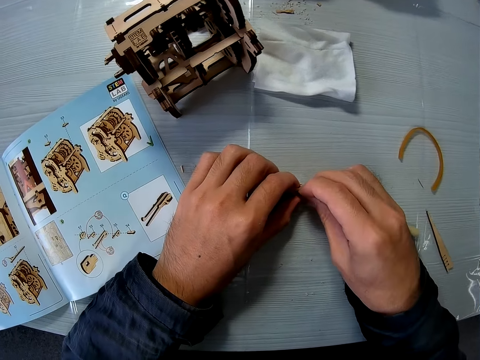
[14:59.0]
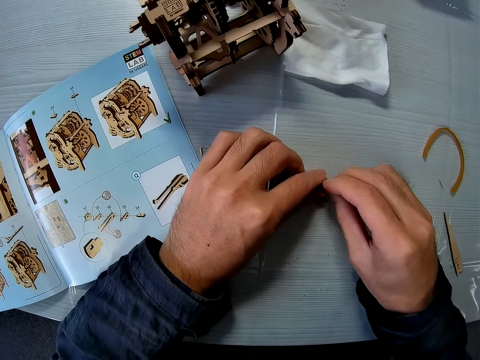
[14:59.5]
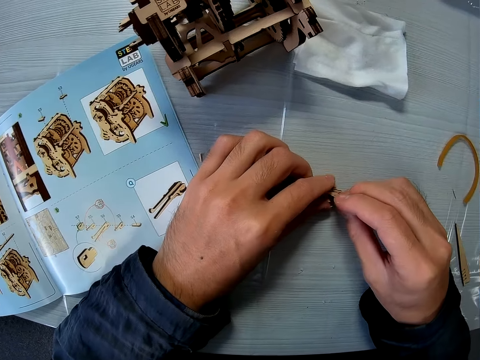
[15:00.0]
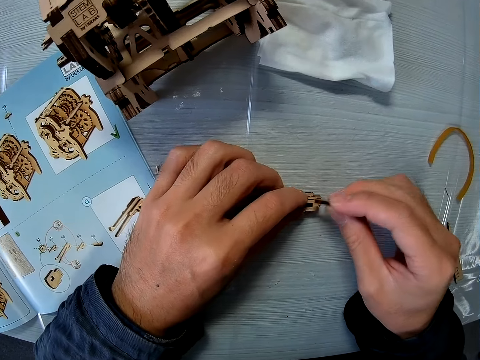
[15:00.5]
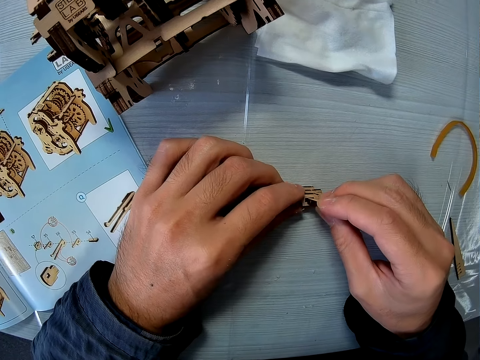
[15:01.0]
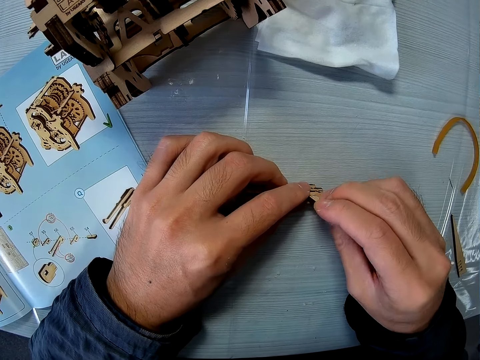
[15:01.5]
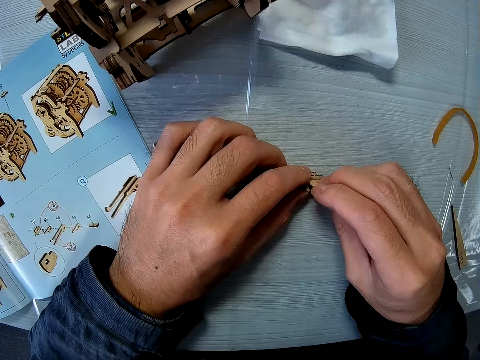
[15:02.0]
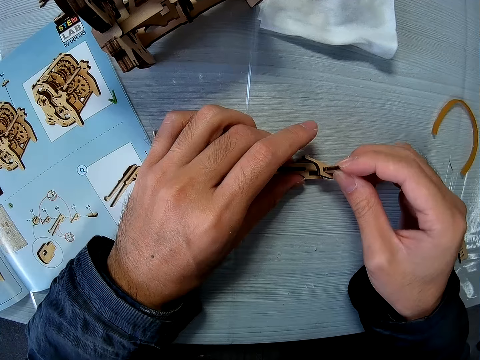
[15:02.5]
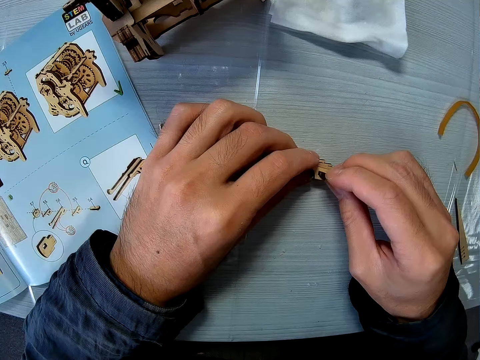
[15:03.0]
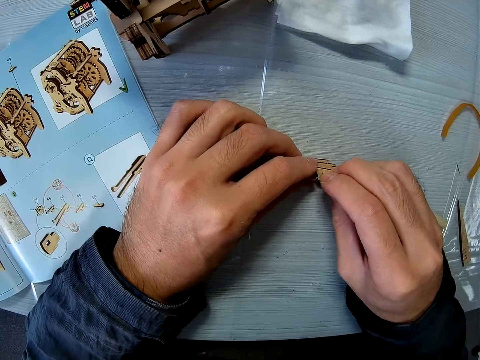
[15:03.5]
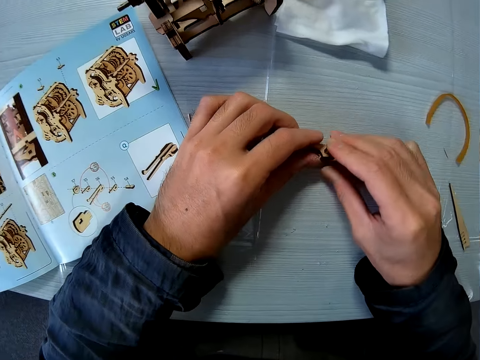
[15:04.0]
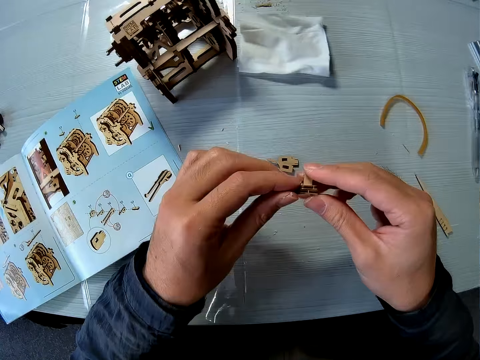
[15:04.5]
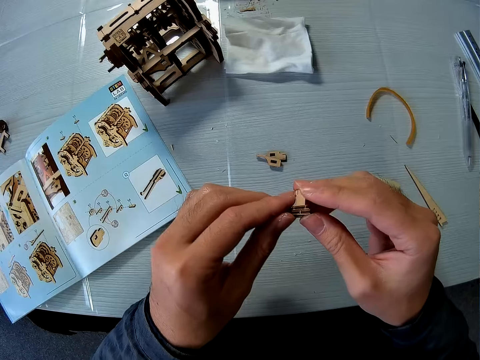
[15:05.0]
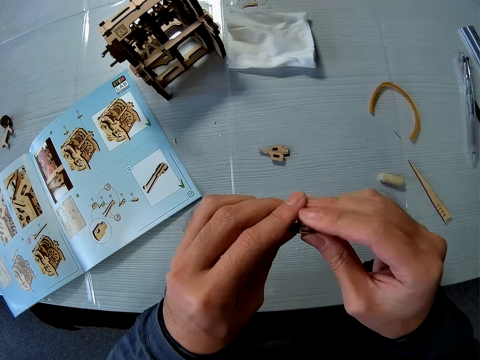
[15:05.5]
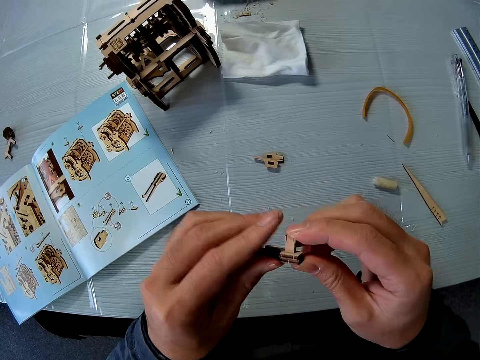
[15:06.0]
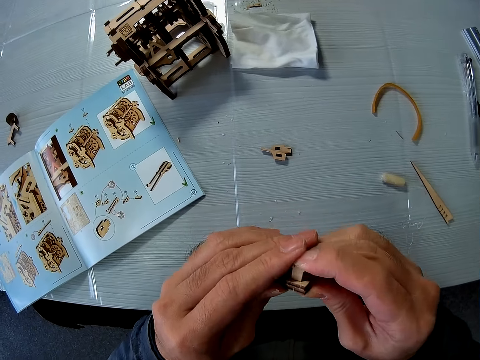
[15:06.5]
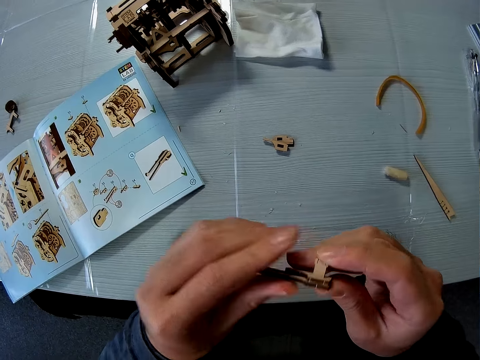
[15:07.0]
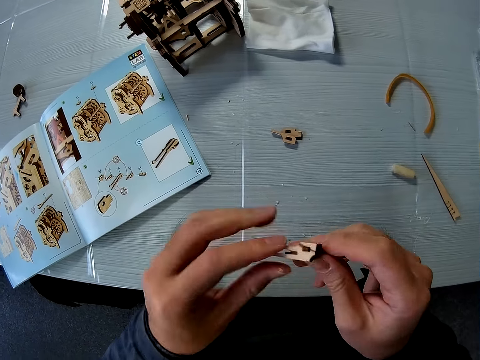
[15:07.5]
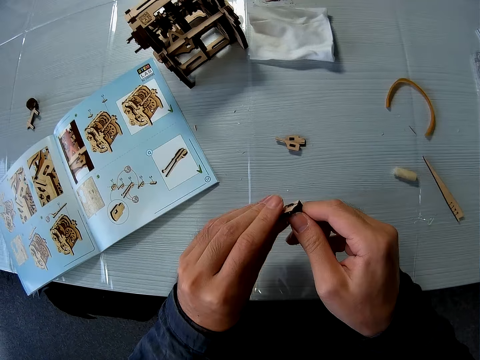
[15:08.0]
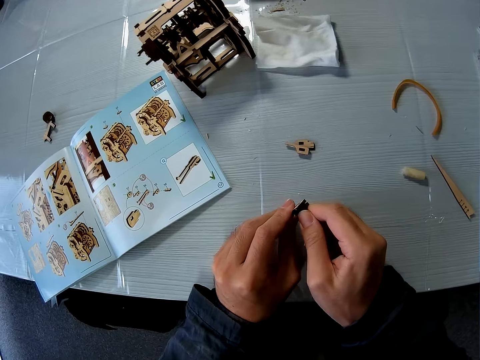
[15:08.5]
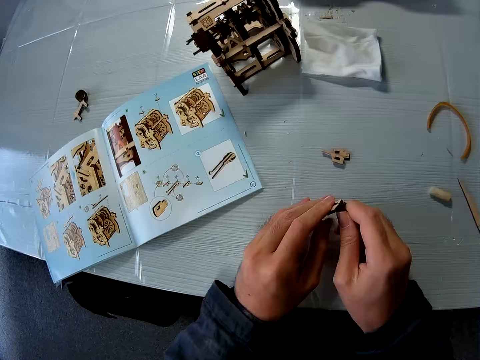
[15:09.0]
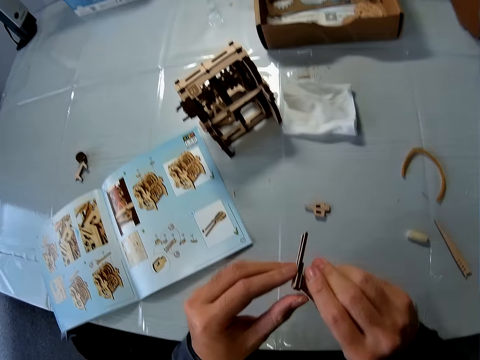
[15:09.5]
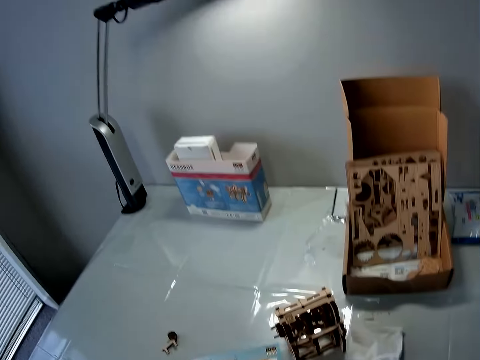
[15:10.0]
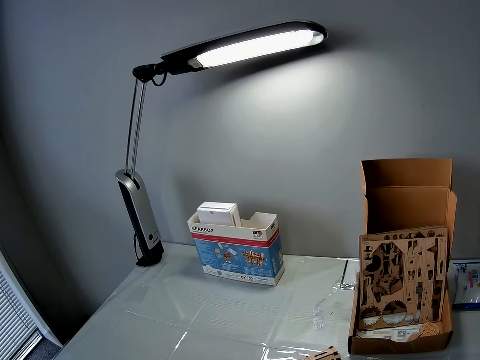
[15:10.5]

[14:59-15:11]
The camera wearer attaches the wood piece to the wood piece on the table. They lift the assembled model pieces and fix the model pieces.

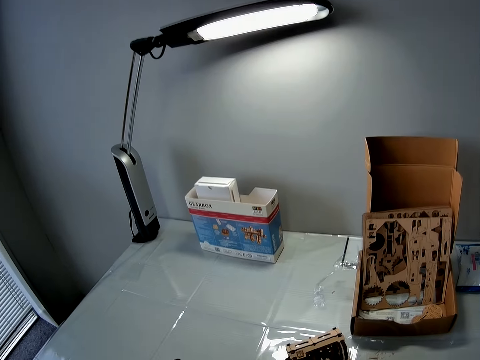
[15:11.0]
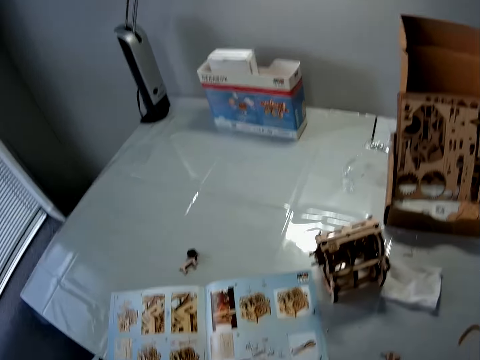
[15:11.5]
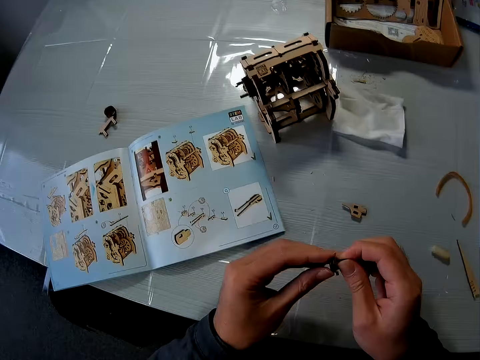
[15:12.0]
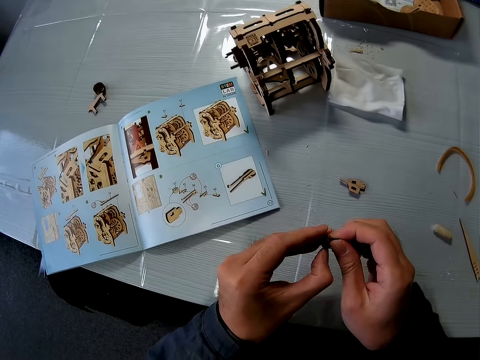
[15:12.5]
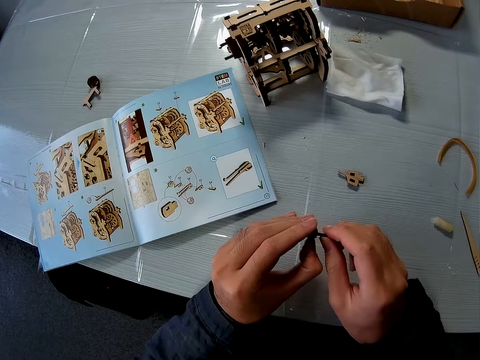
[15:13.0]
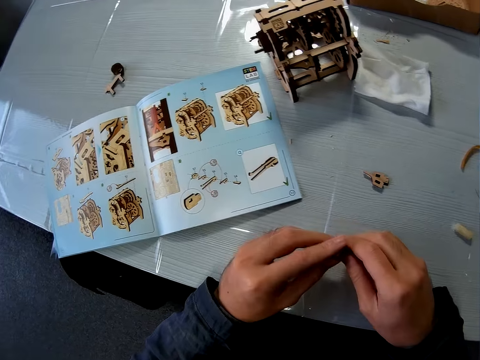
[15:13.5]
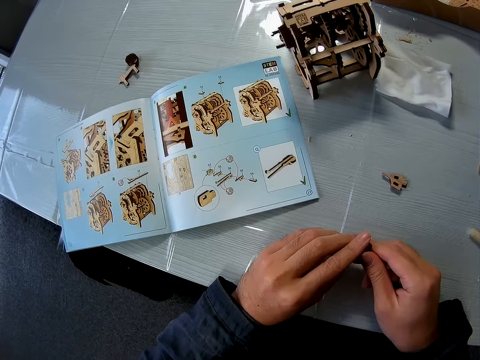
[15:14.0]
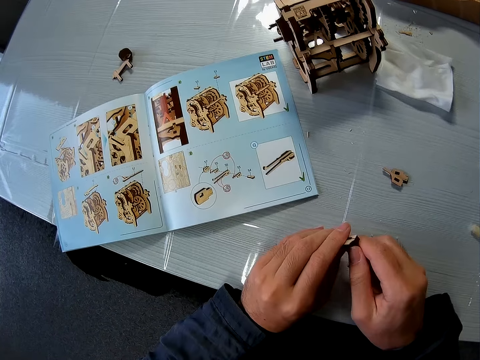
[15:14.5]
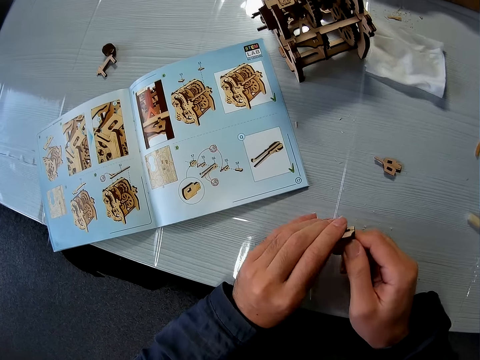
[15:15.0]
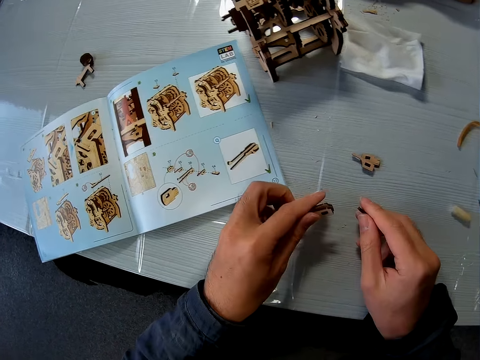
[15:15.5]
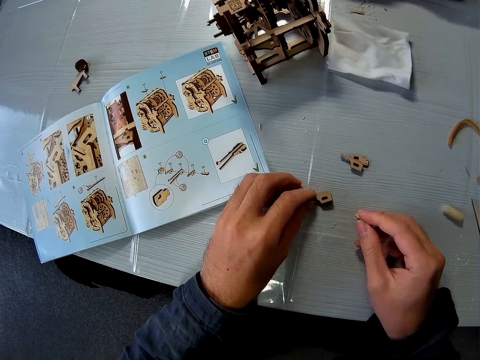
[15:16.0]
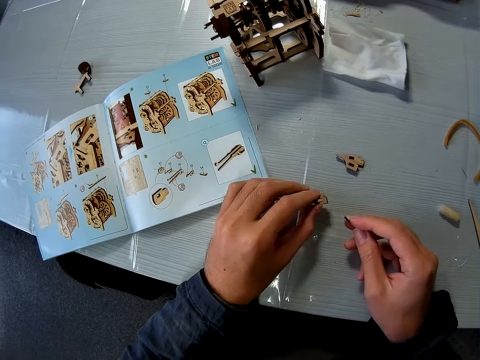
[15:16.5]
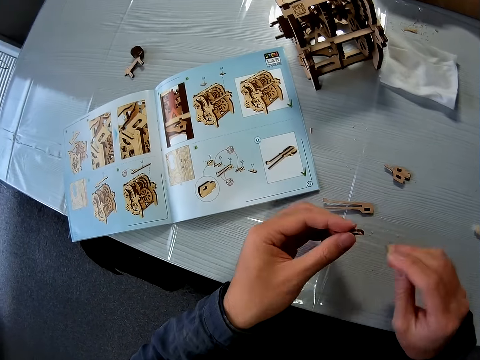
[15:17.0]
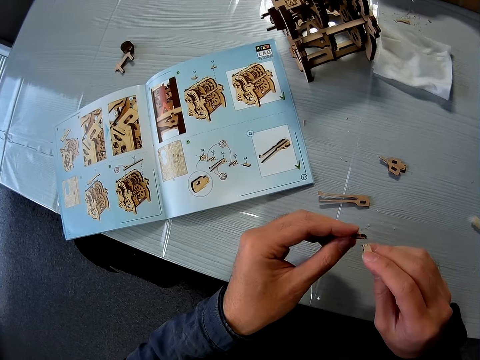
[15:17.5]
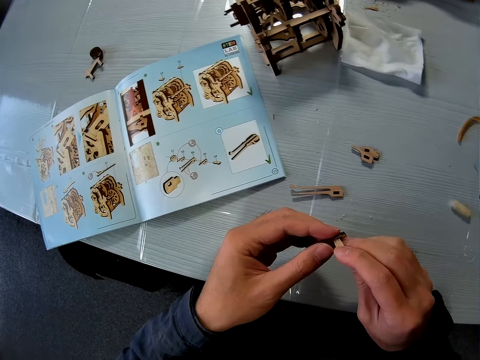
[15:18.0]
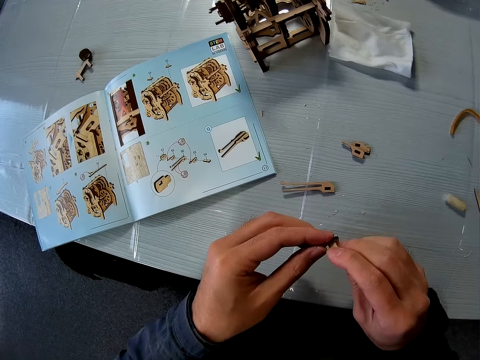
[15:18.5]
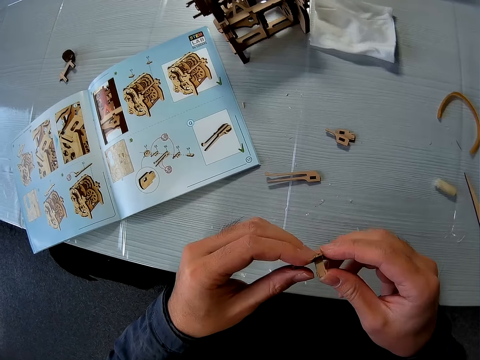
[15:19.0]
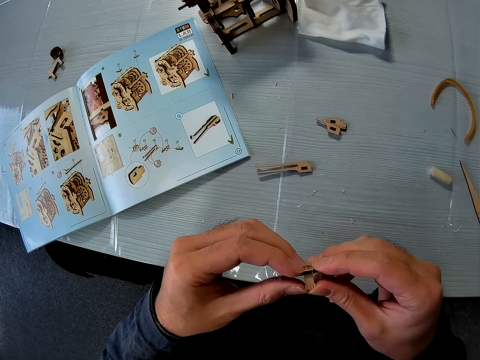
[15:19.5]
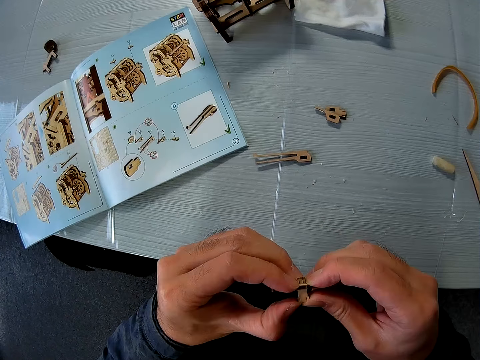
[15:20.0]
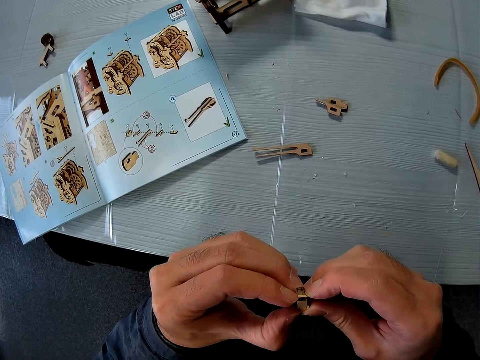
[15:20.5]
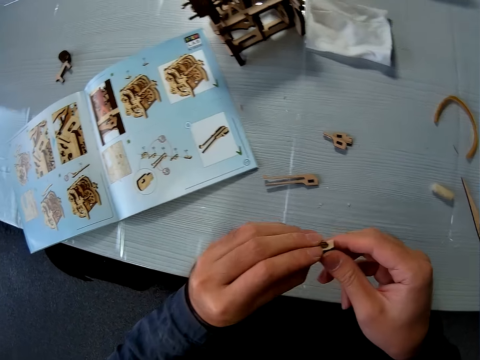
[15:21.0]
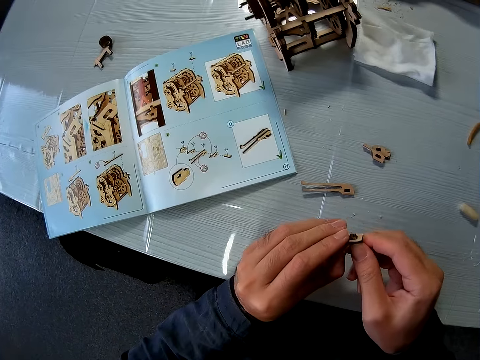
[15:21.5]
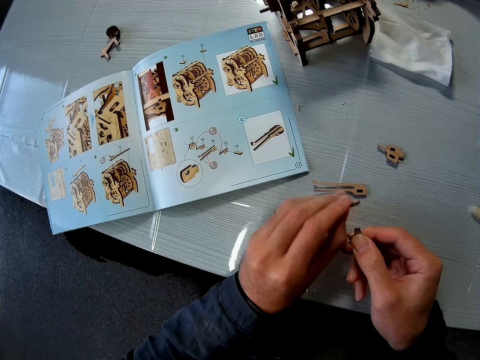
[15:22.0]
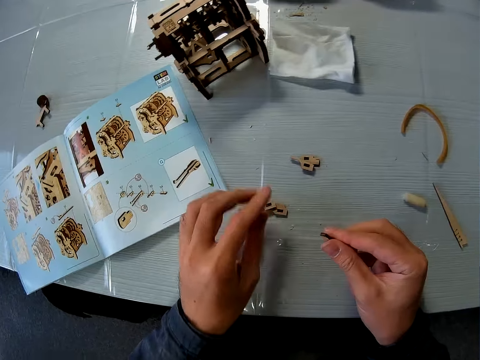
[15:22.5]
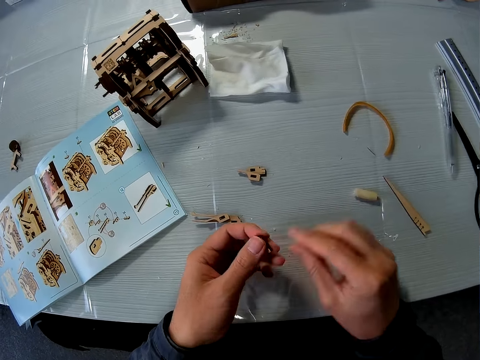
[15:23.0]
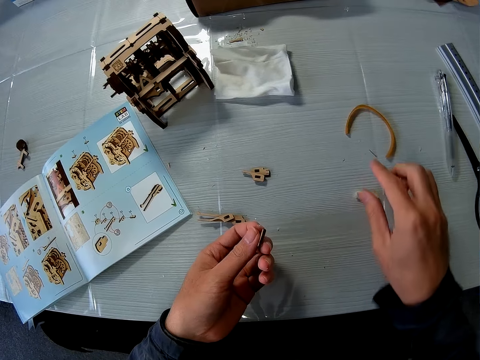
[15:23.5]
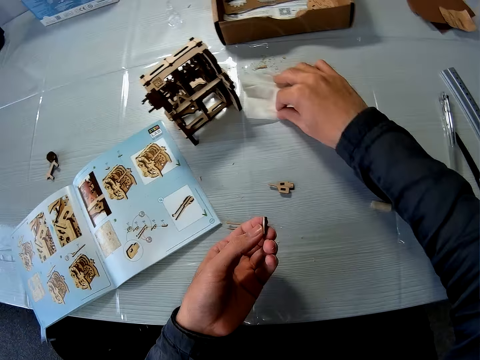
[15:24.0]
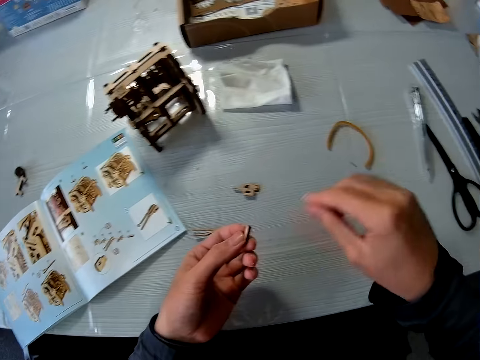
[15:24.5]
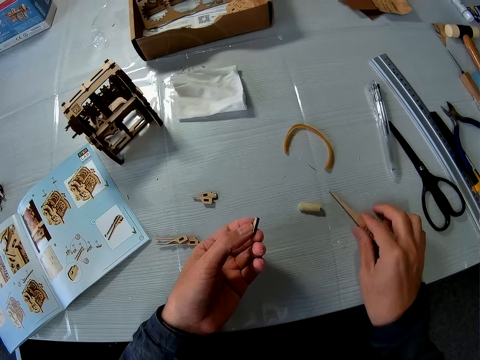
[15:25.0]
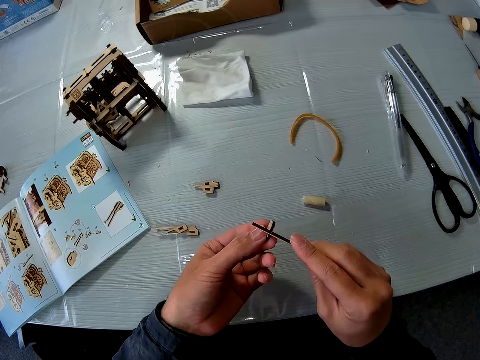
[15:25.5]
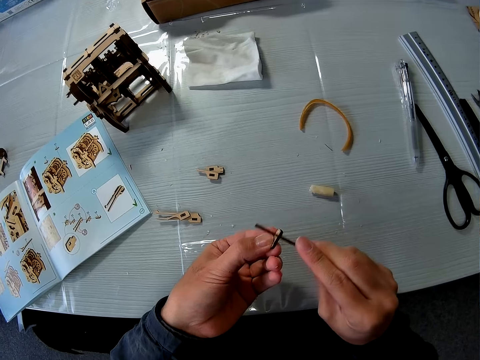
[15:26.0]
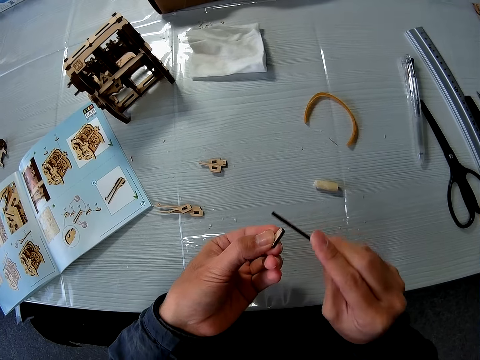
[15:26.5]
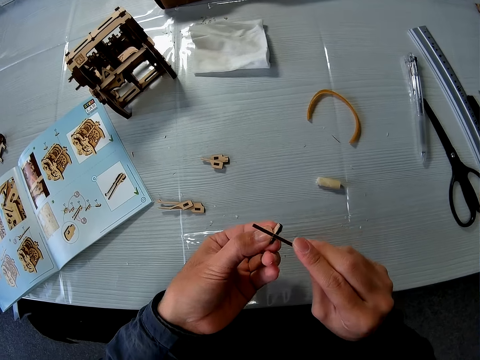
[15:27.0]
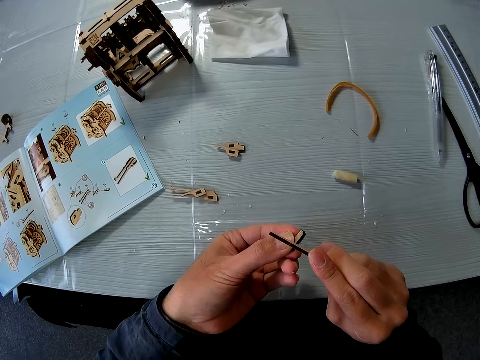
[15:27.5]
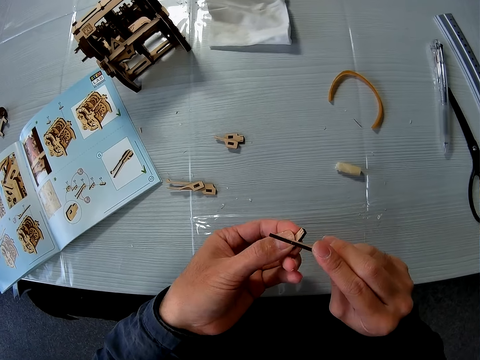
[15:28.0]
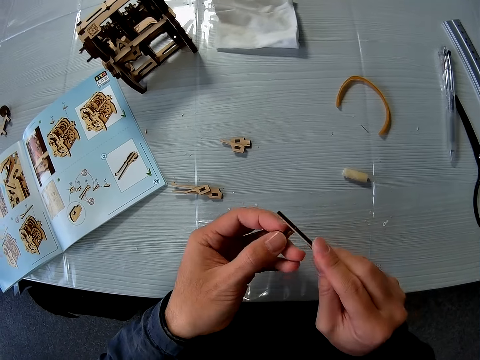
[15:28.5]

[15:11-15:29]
The camera wearer detaches the wood piece from the wood piece on the table. They remove the model piece. They drop the wood piece on the table. They attach two wood pieces together. They remove the model piece. They drop the wood piece on the table. They pick up the solid glue on the table. They touch a piece of paper on the table. They pick up a wood file or scrubber tool on the table and file the wood piece with the wood file.
